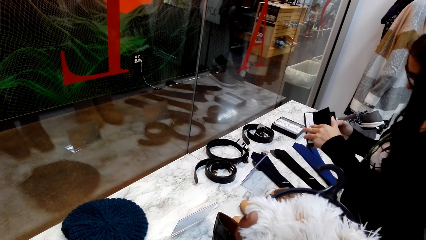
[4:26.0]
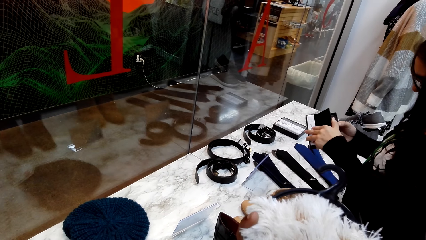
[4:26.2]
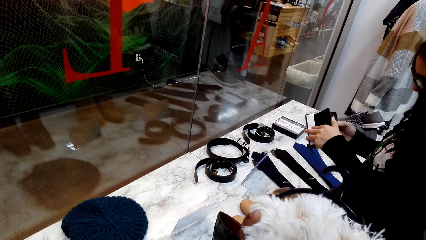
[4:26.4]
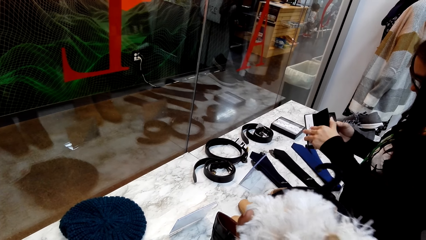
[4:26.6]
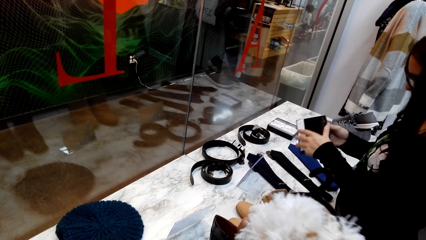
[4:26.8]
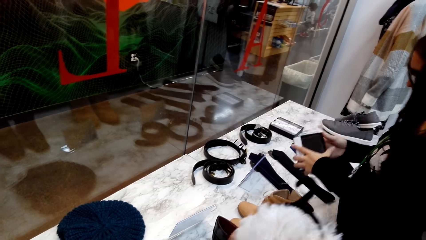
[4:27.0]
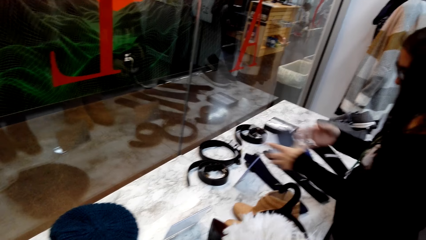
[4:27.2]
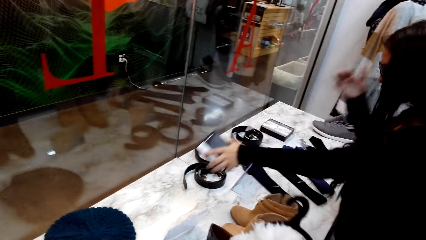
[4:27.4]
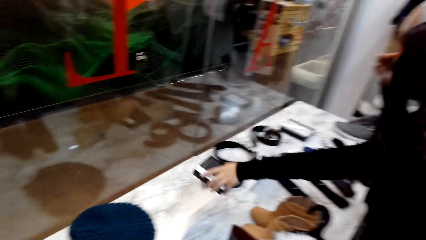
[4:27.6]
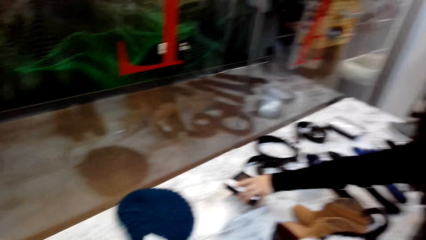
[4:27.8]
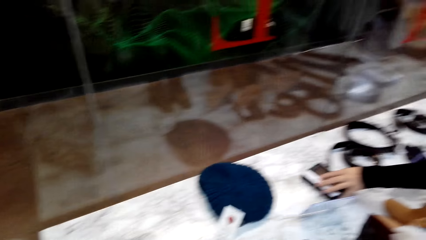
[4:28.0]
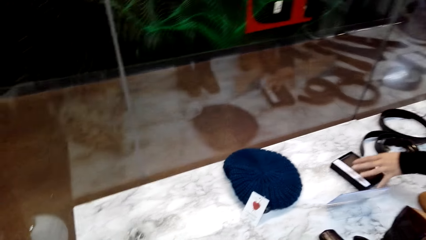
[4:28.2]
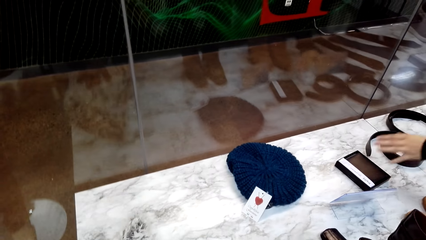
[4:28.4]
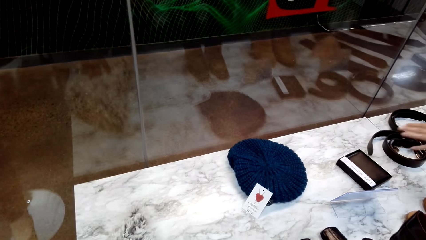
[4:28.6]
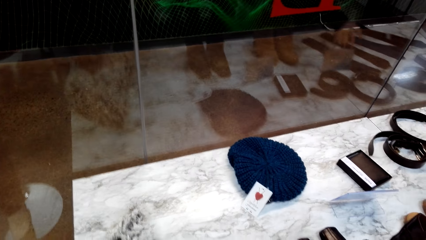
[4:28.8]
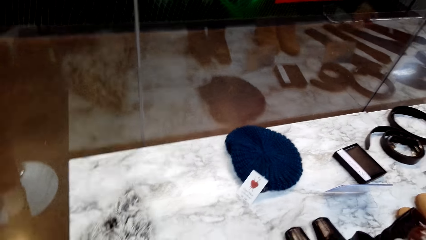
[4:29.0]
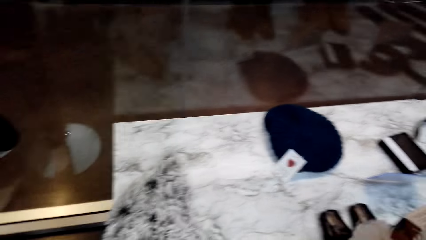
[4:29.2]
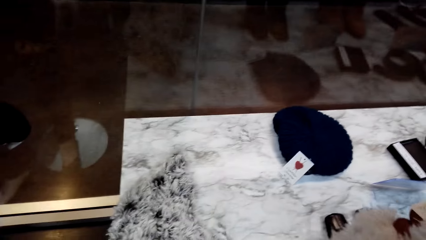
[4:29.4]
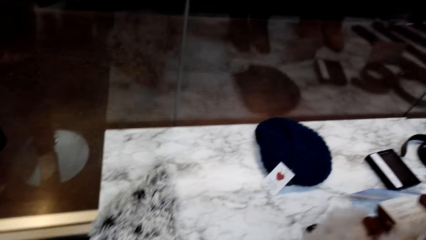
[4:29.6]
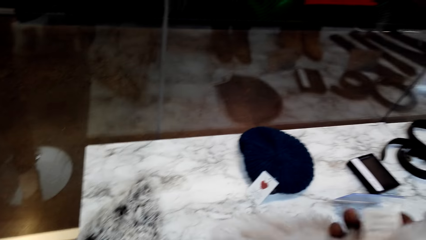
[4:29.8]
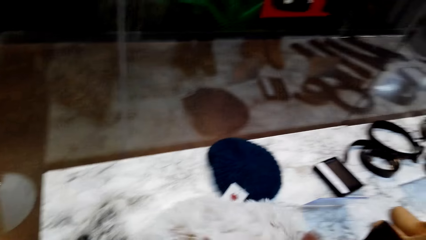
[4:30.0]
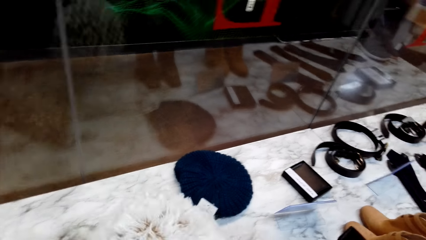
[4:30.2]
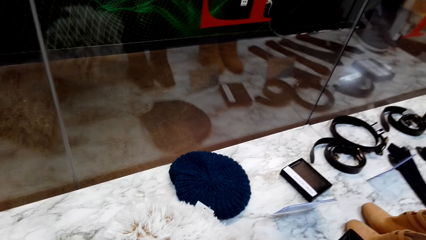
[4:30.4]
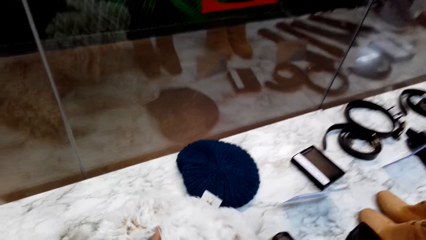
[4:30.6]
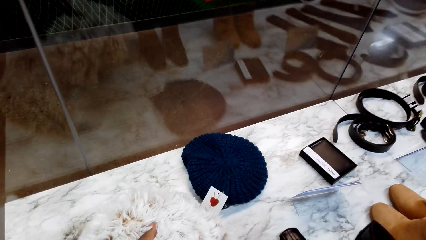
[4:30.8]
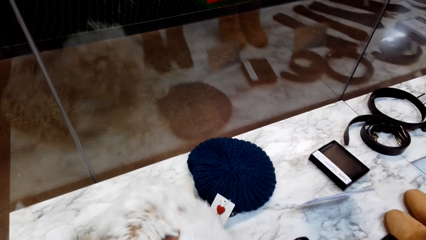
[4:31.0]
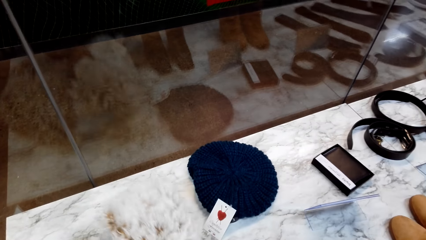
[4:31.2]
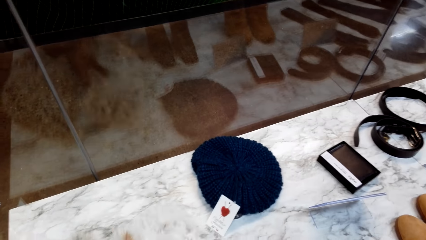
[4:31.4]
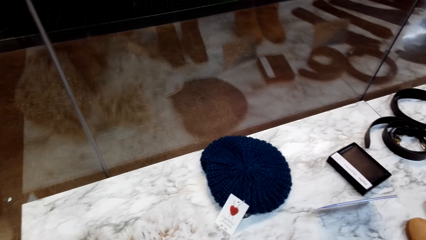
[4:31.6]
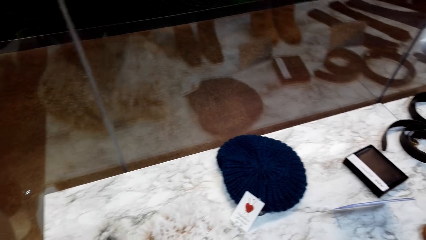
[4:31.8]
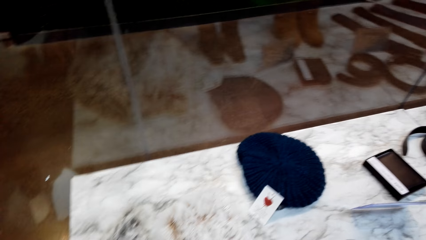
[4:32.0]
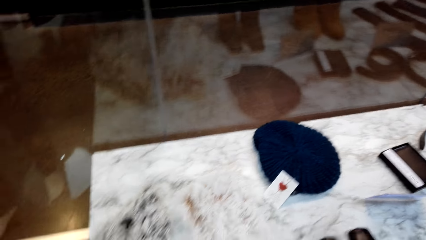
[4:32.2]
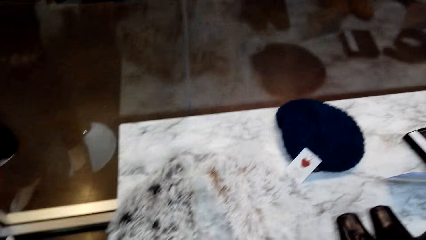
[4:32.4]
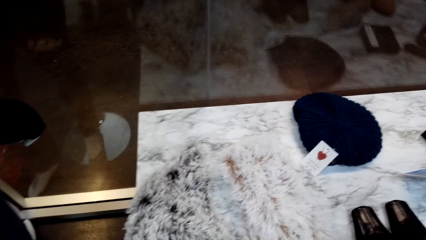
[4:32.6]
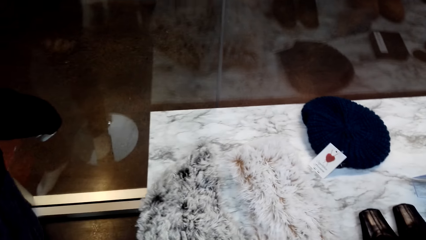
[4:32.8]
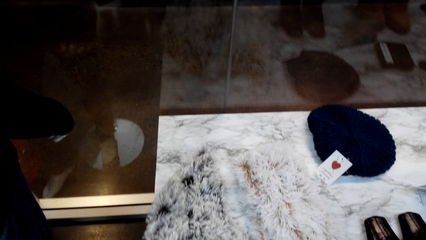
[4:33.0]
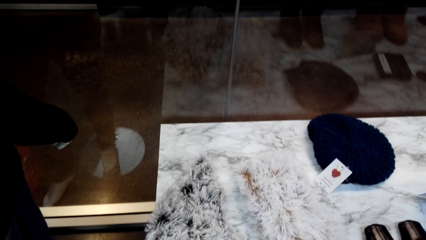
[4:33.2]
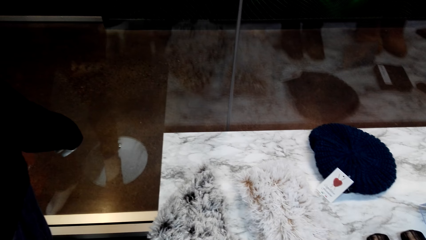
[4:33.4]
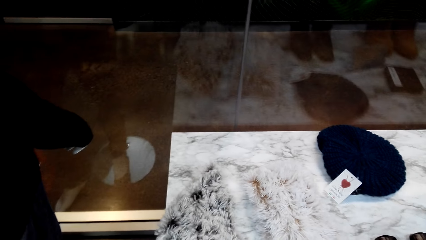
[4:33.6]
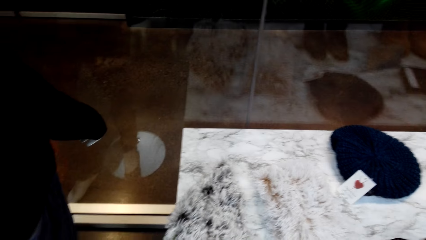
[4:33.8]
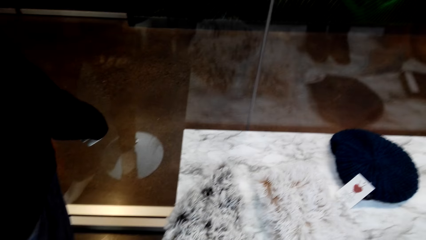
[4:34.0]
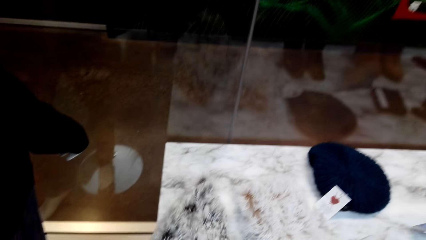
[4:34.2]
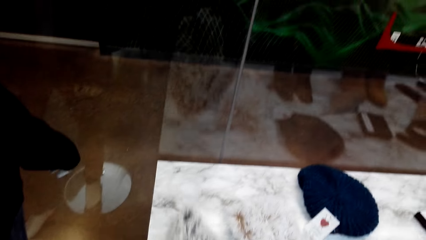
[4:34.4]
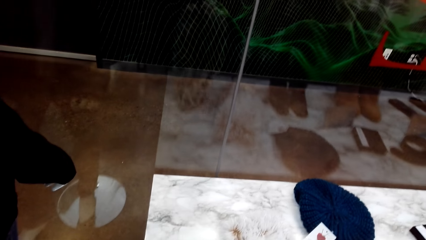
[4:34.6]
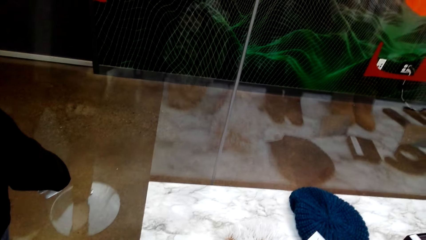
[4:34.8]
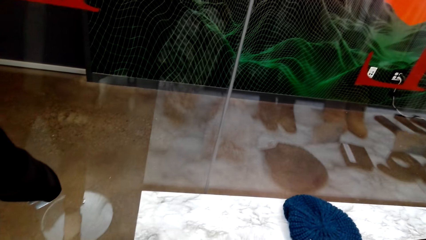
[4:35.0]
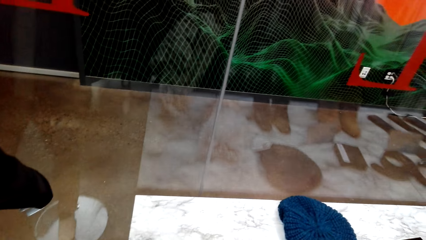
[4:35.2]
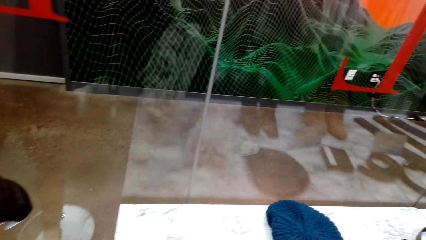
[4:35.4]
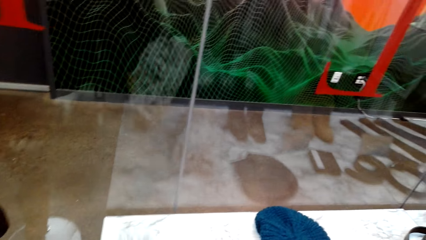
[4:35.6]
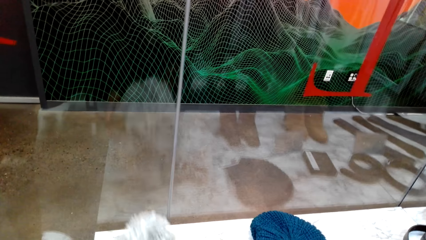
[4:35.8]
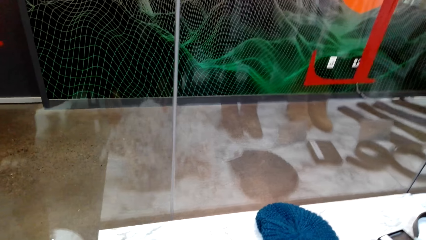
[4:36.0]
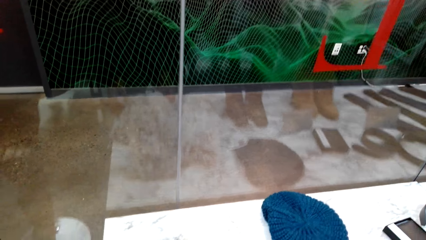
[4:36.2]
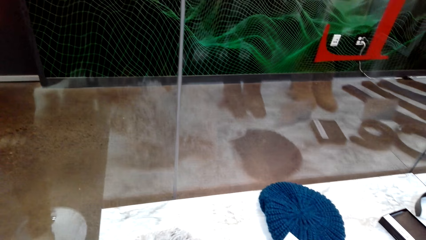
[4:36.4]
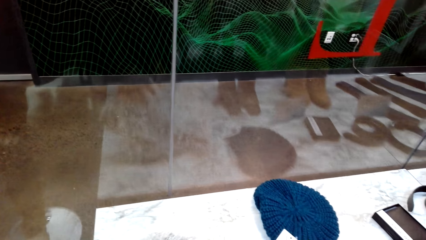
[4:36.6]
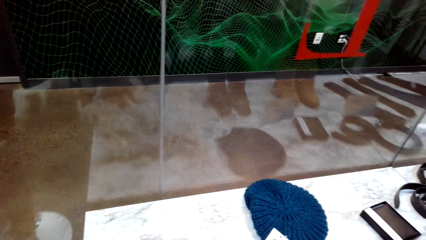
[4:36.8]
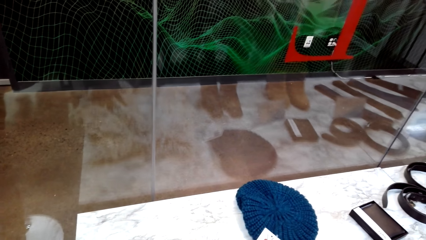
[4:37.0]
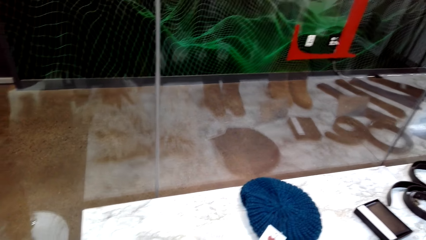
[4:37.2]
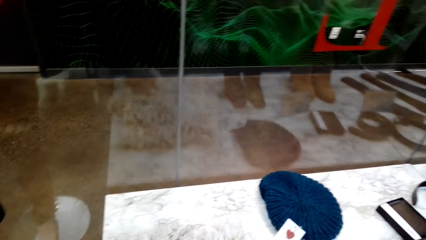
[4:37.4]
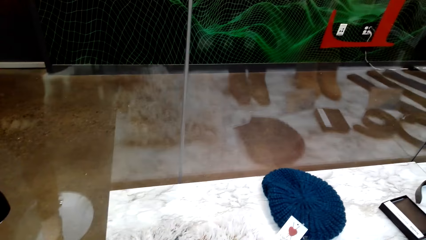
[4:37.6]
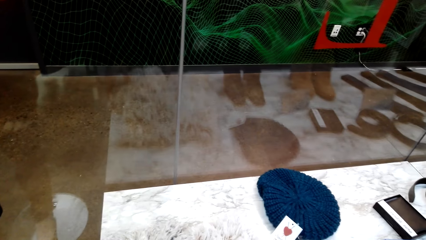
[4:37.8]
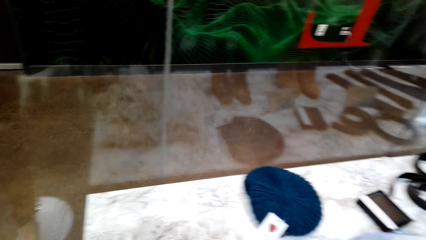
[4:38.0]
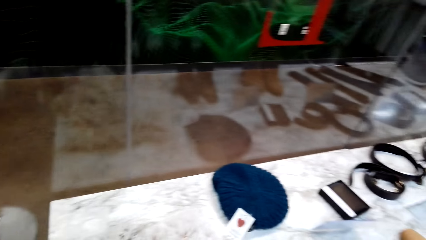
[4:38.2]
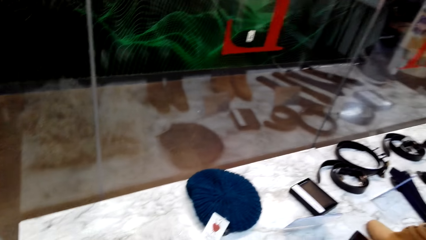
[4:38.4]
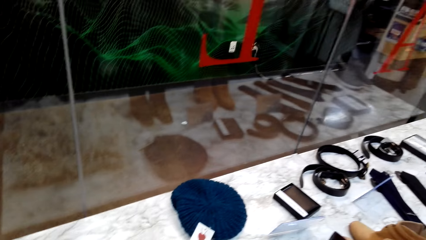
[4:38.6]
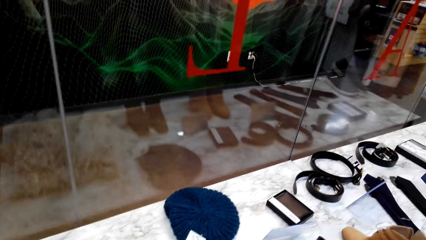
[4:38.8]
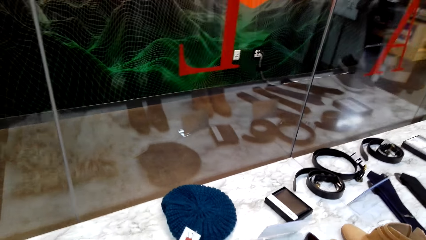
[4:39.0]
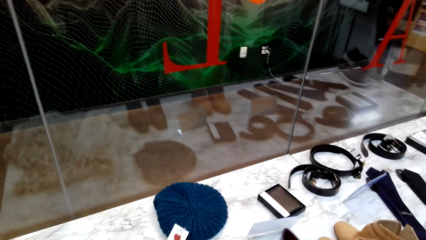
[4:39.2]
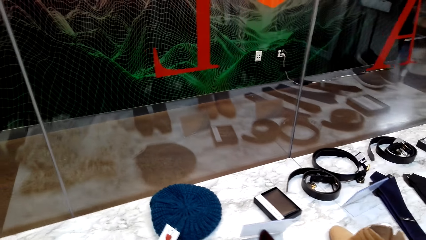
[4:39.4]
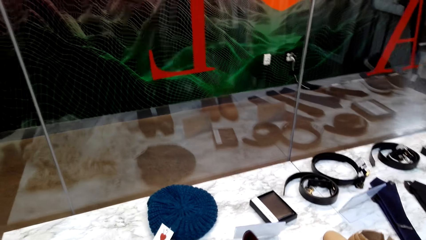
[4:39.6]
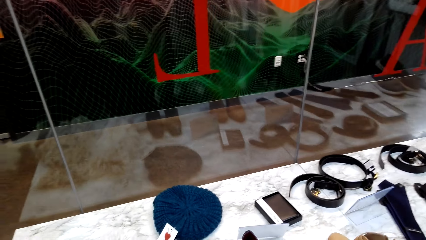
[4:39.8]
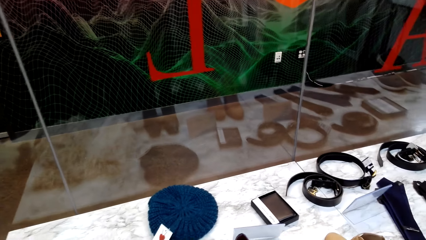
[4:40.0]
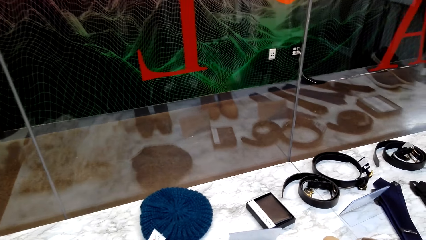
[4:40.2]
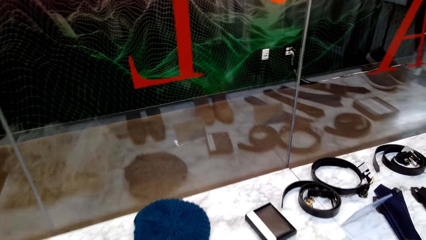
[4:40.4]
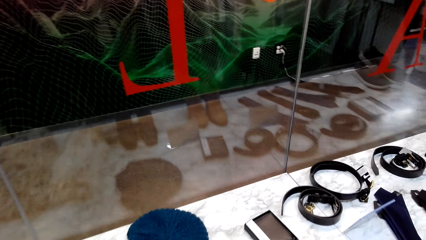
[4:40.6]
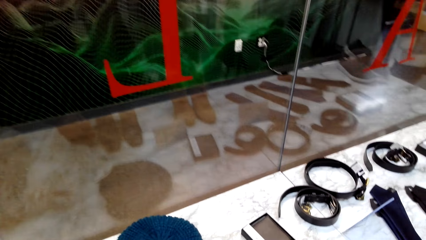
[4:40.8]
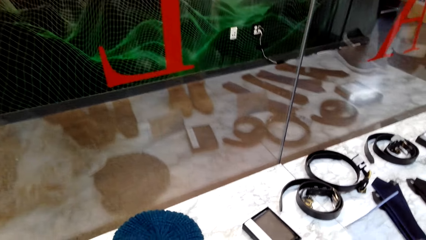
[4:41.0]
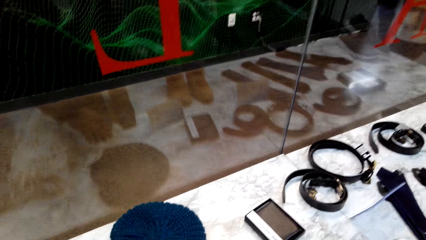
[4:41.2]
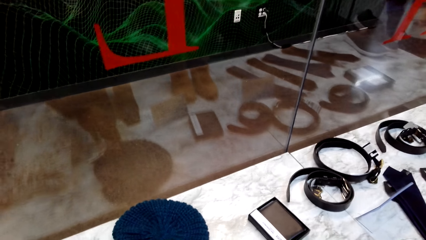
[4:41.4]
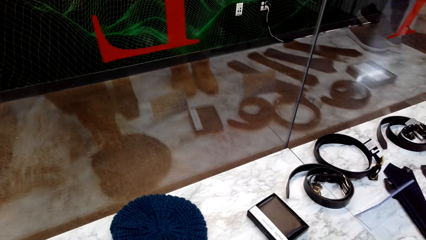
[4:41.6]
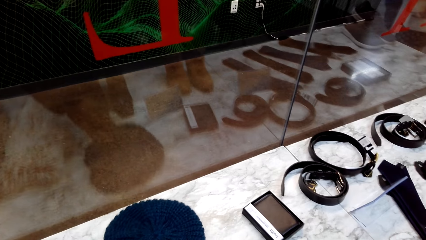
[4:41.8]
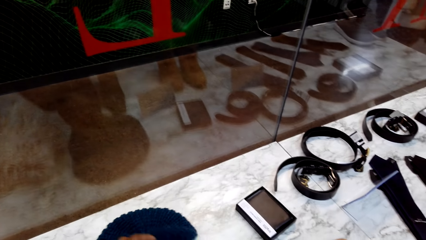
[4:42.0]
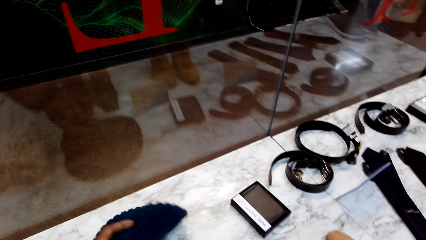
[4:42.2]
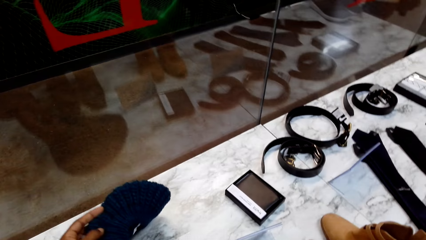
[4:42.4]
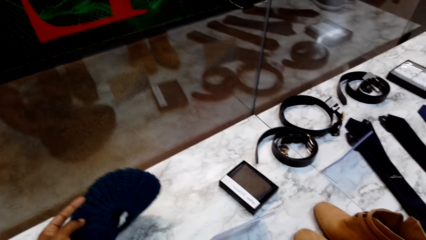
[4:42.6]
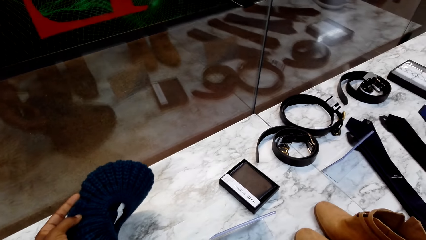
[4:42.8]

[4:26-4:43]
A person puts the box on the table. The camera wearer puts something on the table. They pick the hat from the table.
